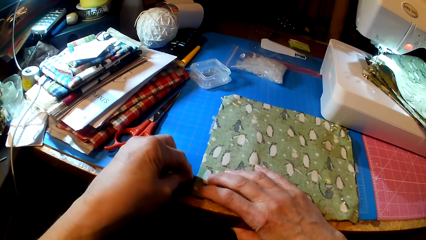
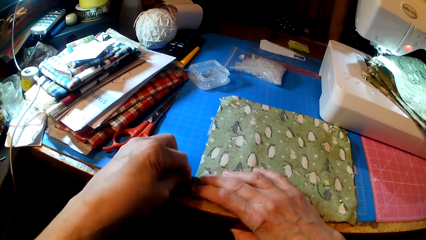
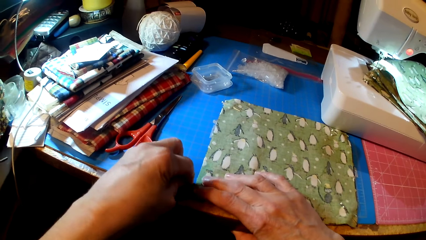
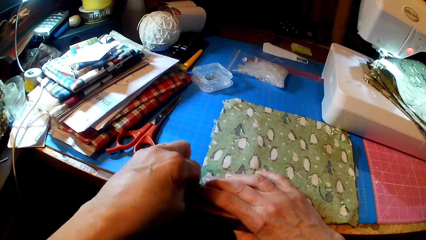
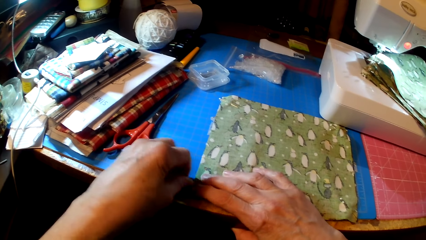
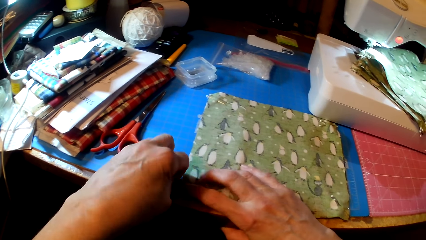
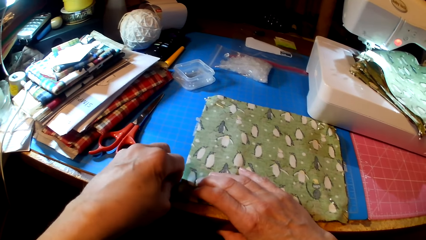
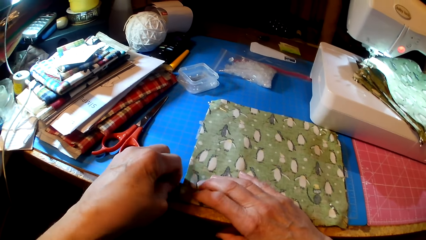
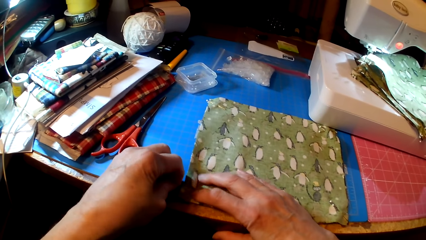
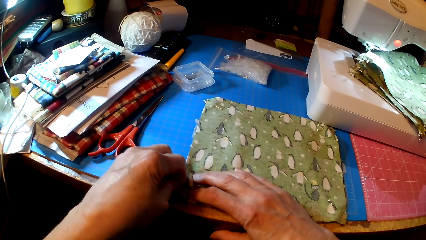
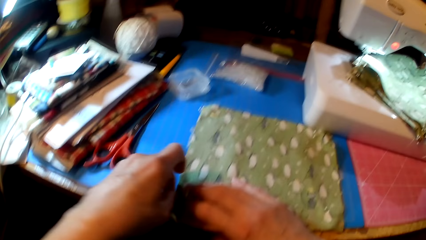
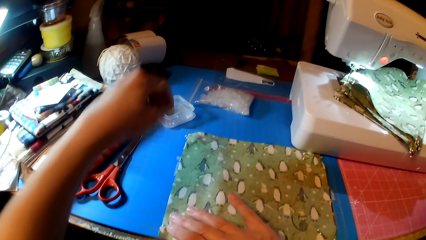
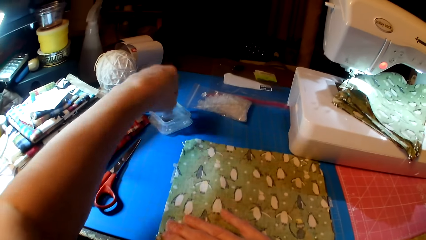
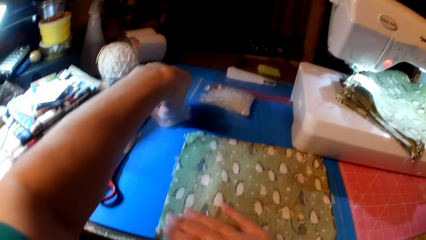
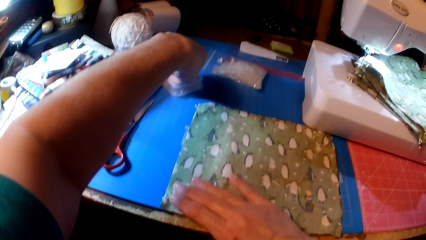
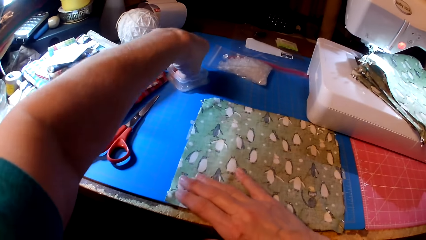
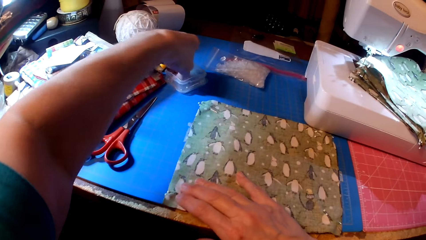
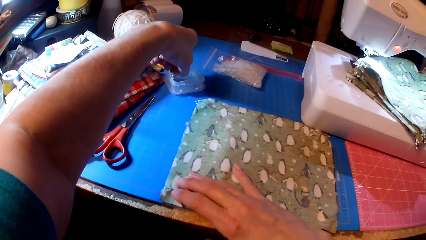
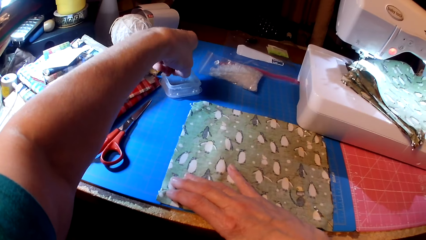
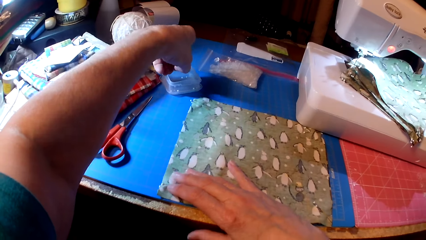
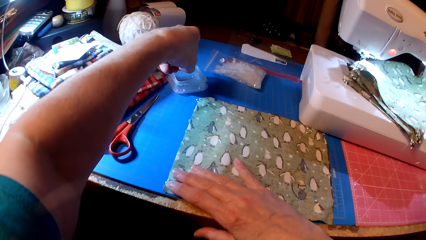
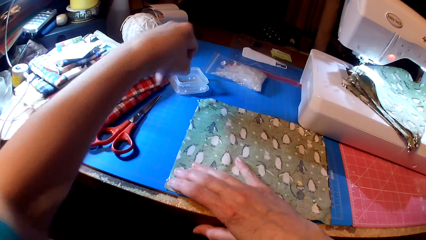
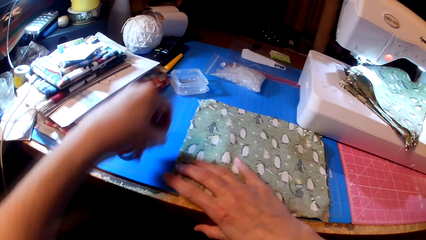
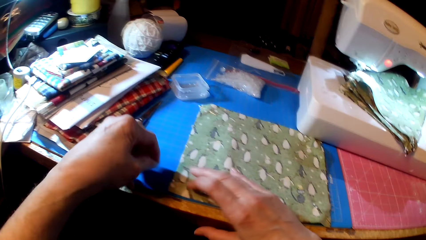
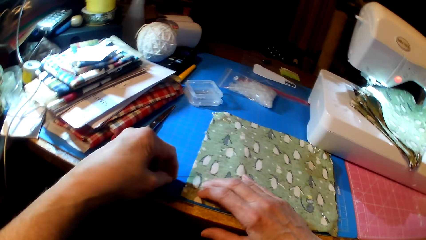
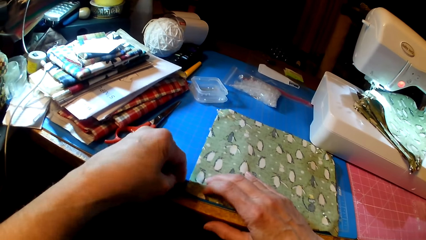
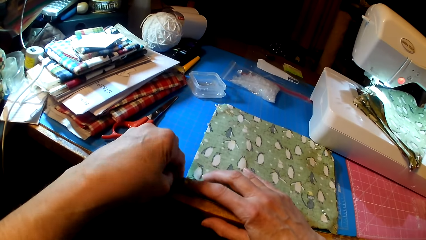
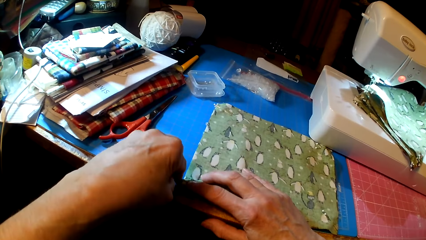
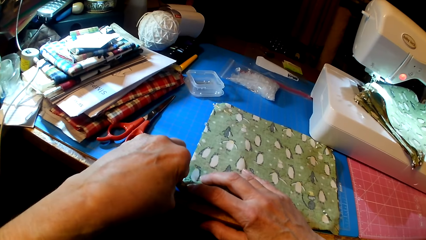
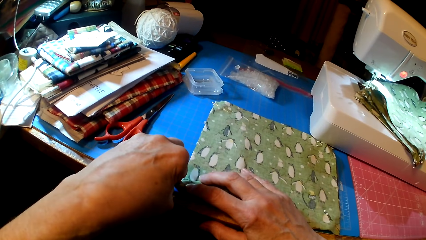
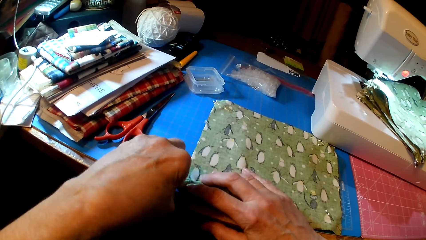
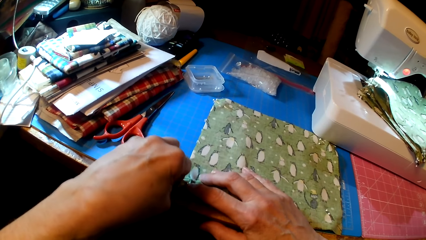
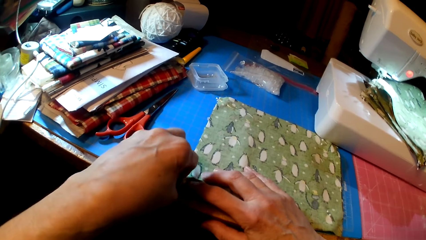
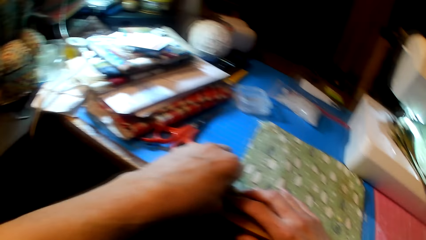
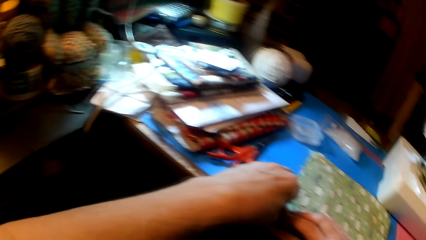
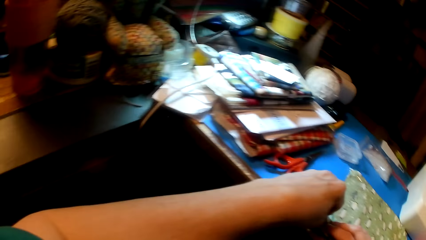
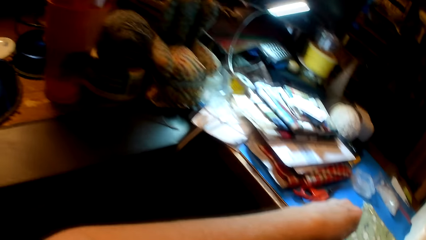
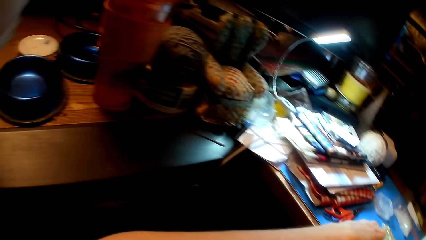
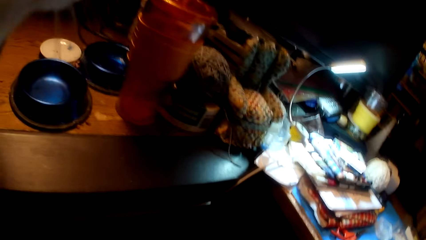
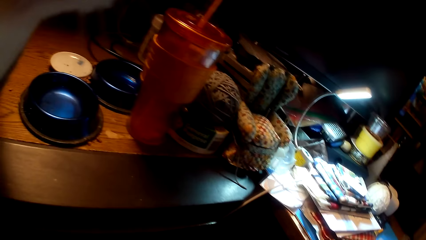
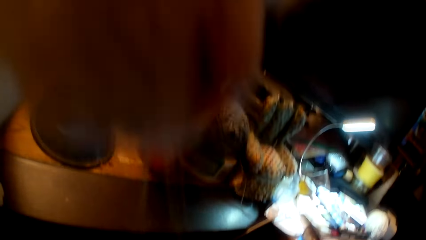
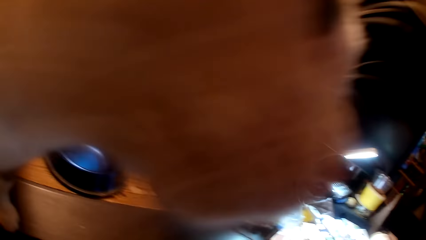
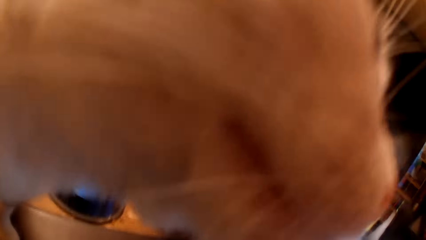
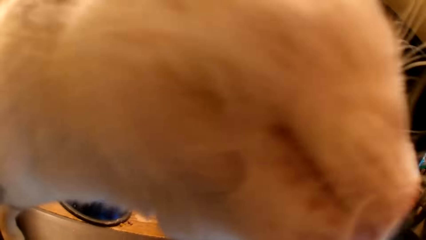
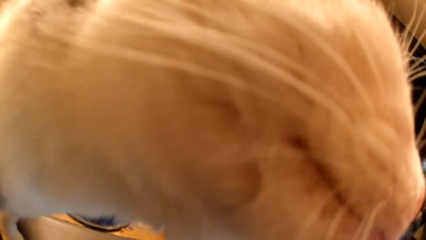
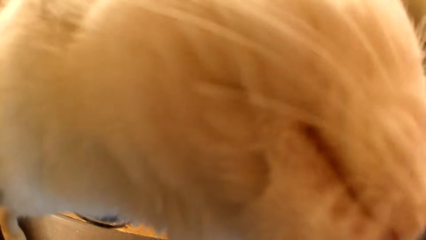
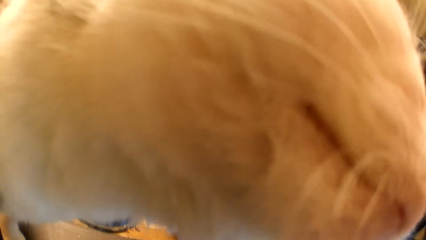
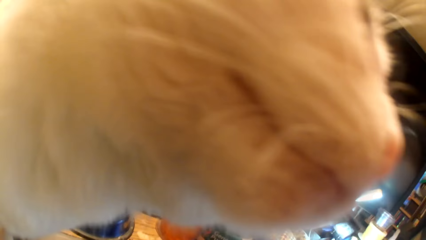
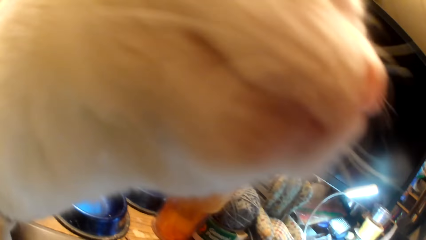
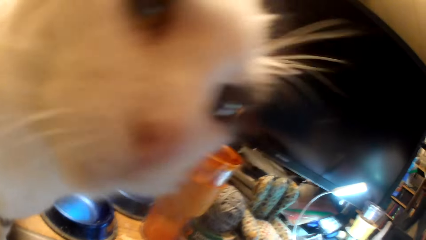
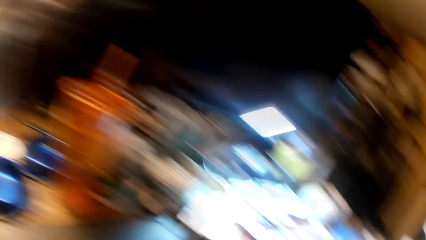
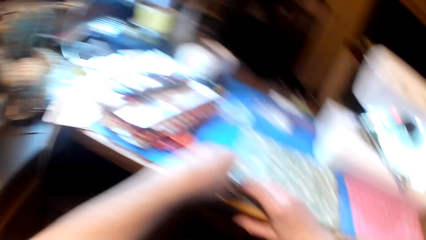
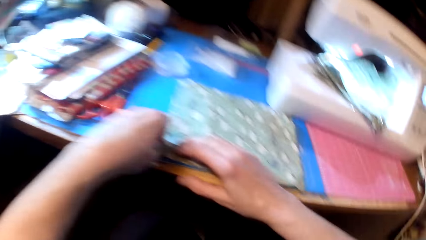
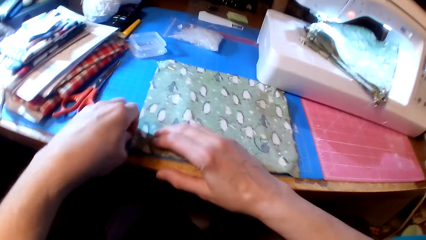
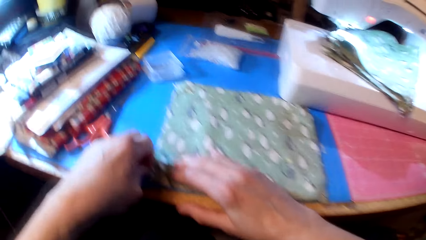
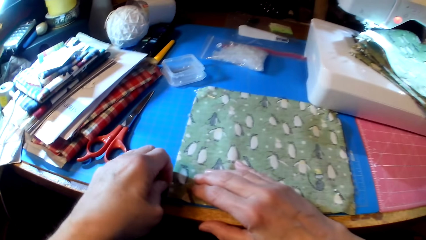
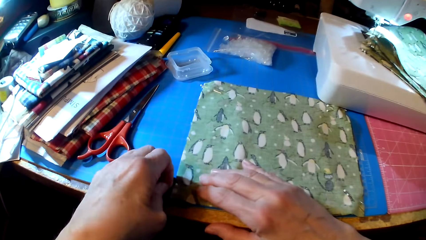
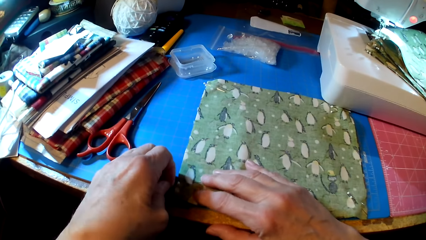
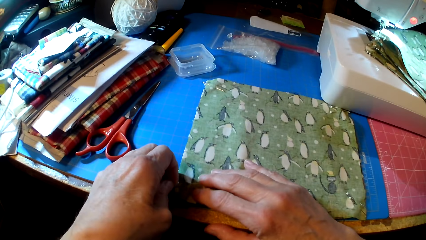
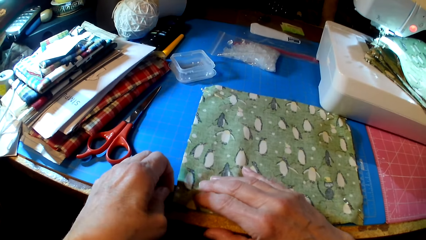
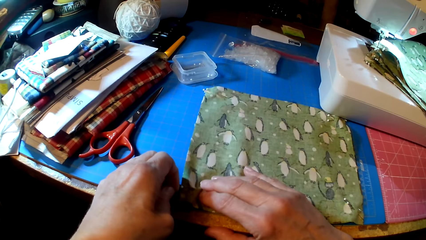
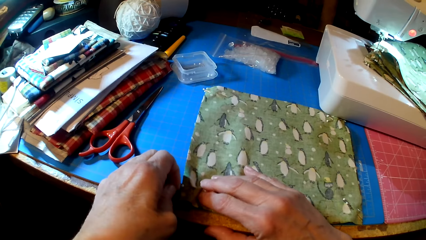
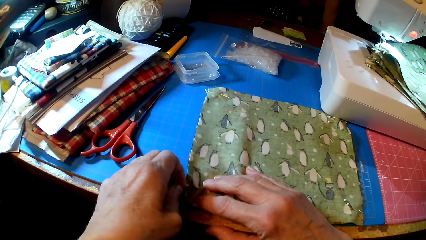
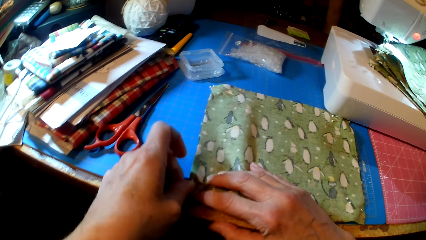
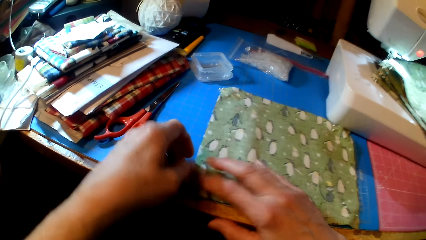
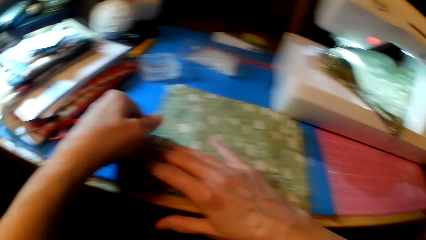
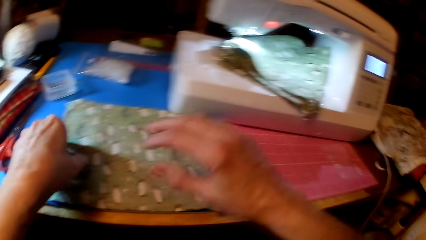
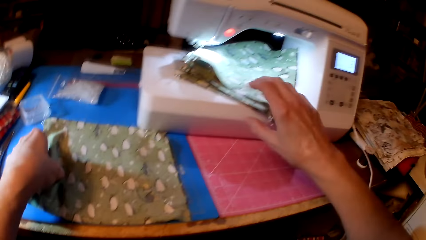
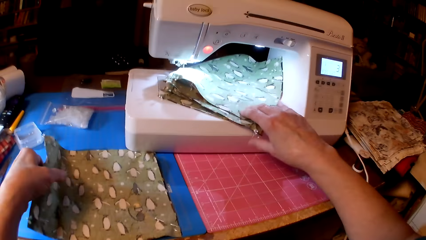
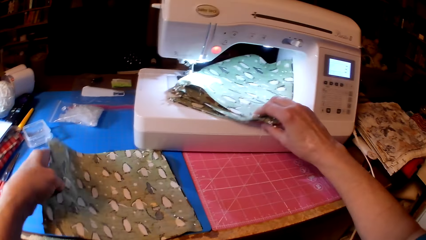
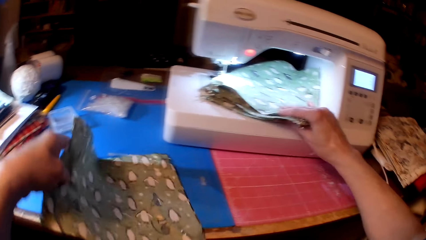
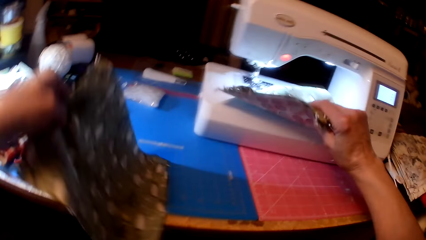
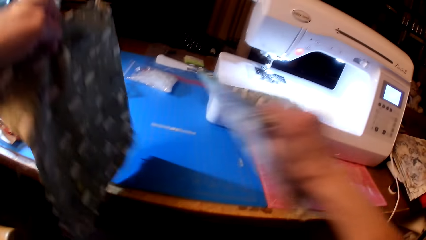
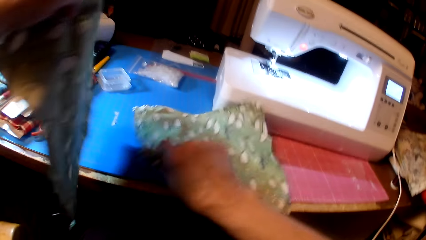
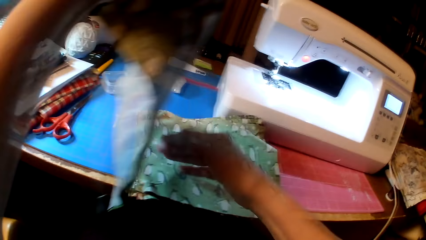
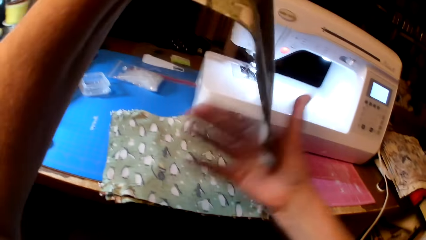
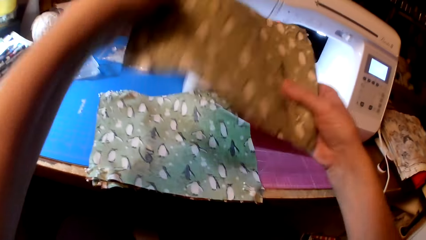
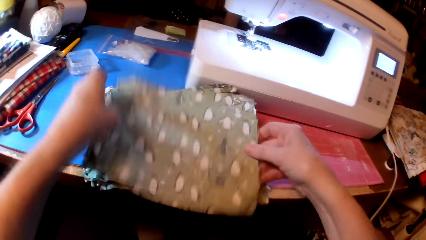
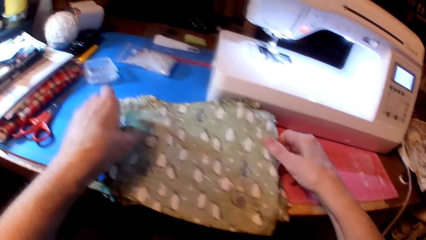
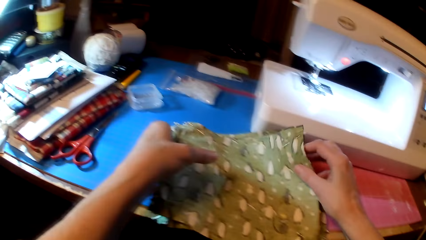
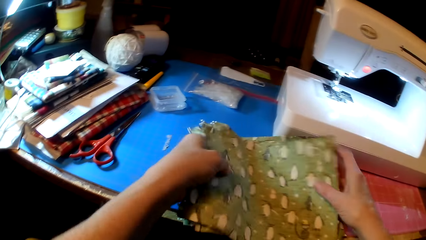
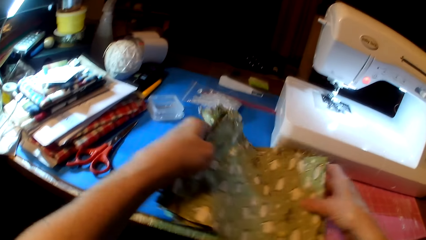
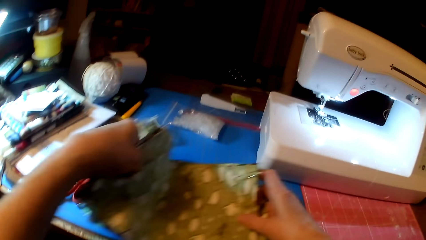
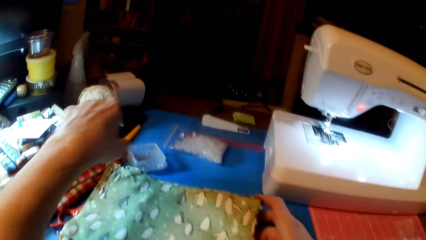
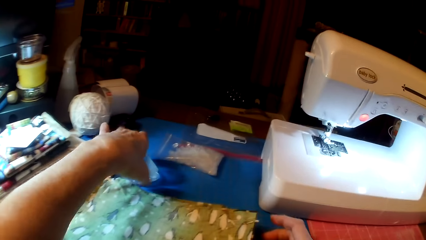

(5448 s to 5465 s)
The camera wearer holds the fabrics with a pin. They pin the clothes. They pick the pin. They hold the fabrics with the pin. They pin the clothes. They pick the fabrics, place the fabrics on the table, and hold the clothes.
